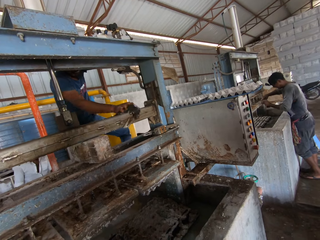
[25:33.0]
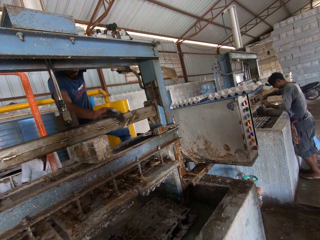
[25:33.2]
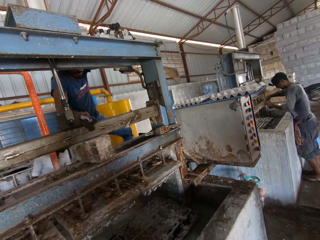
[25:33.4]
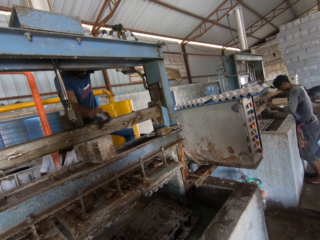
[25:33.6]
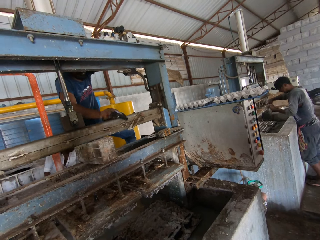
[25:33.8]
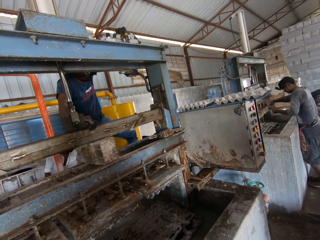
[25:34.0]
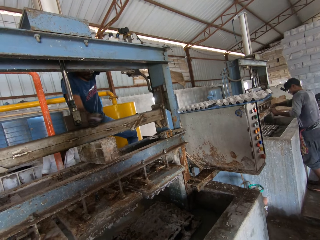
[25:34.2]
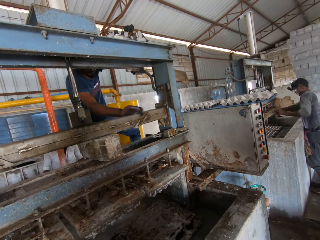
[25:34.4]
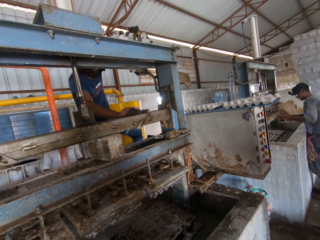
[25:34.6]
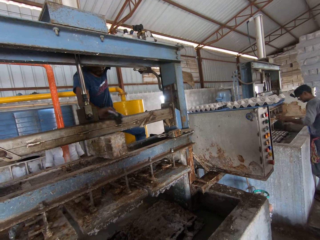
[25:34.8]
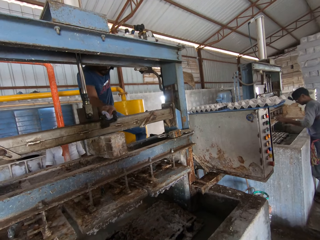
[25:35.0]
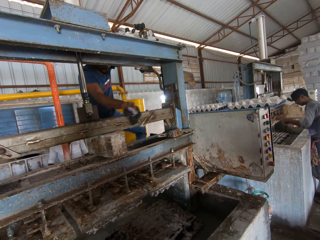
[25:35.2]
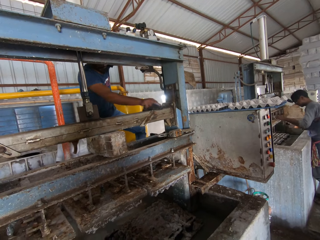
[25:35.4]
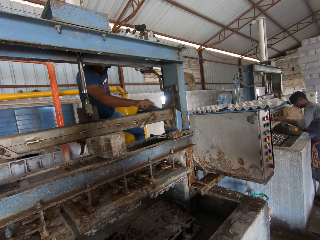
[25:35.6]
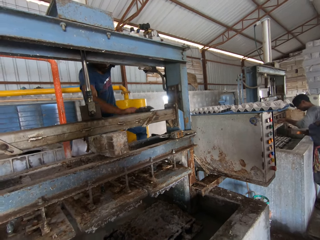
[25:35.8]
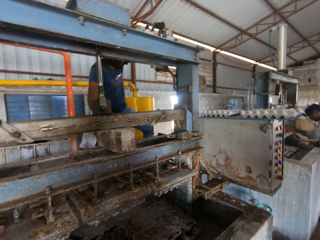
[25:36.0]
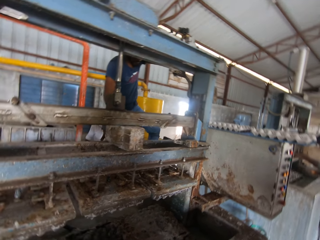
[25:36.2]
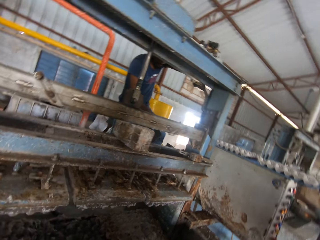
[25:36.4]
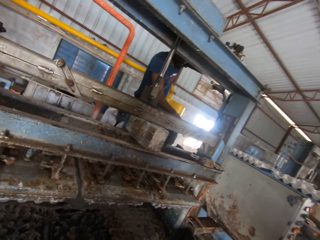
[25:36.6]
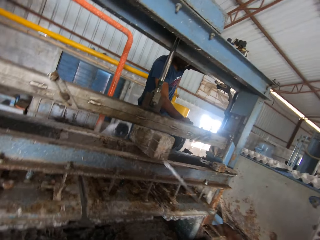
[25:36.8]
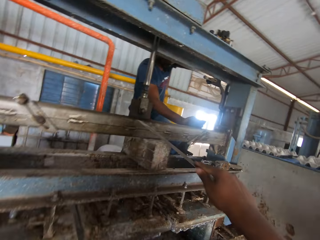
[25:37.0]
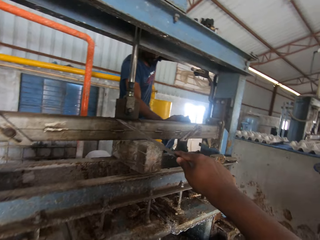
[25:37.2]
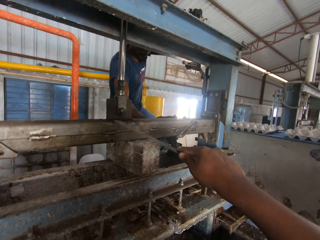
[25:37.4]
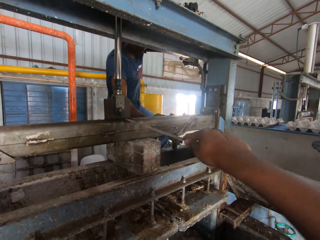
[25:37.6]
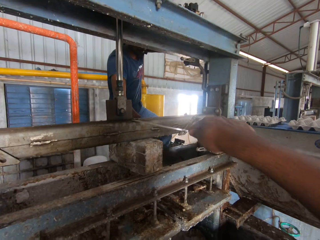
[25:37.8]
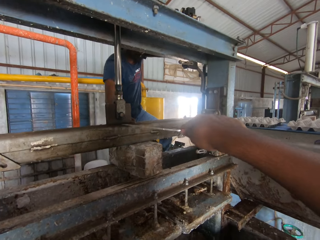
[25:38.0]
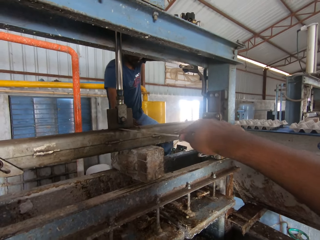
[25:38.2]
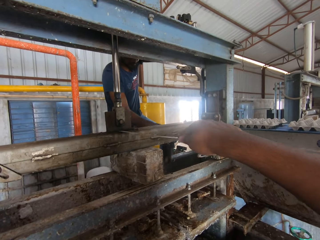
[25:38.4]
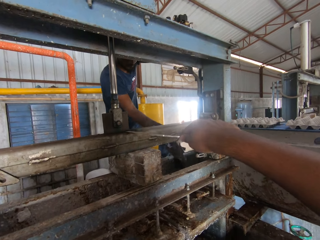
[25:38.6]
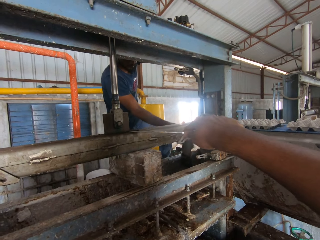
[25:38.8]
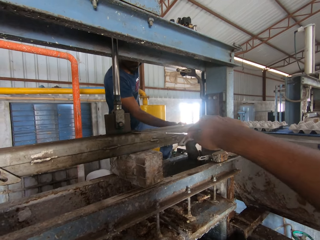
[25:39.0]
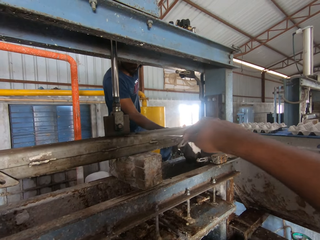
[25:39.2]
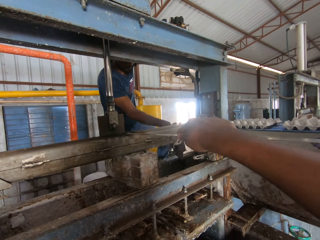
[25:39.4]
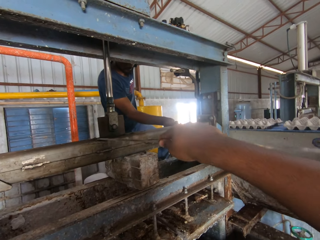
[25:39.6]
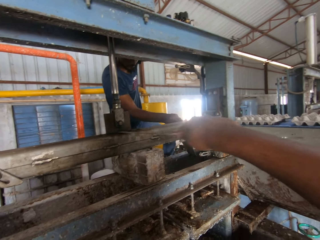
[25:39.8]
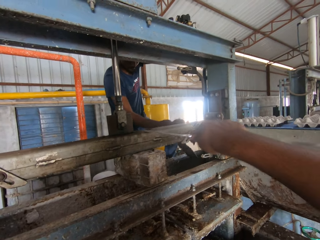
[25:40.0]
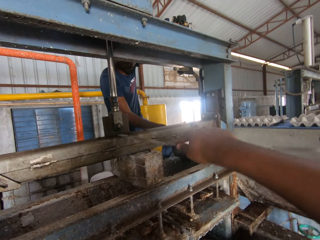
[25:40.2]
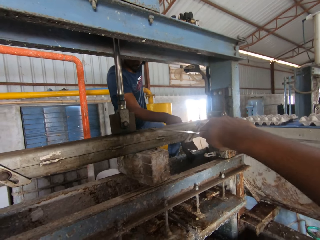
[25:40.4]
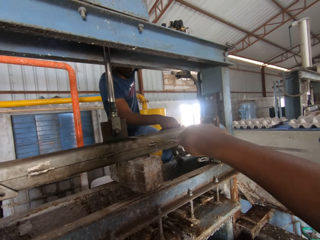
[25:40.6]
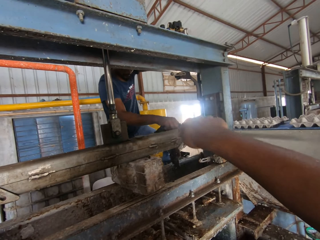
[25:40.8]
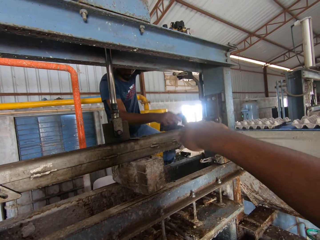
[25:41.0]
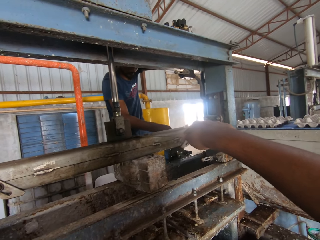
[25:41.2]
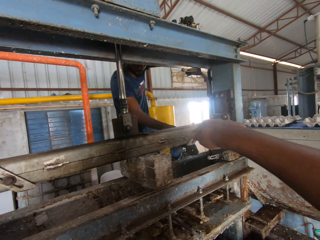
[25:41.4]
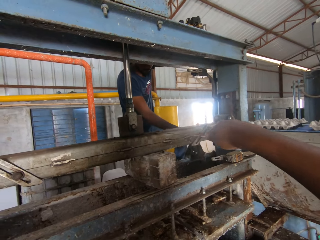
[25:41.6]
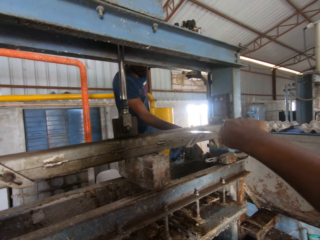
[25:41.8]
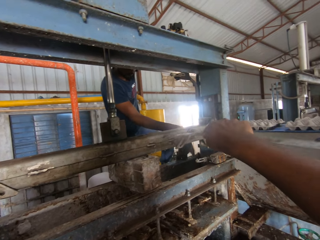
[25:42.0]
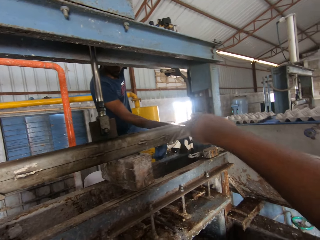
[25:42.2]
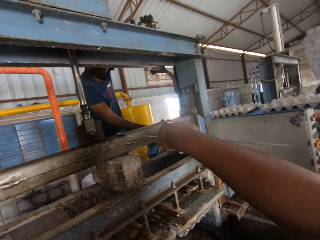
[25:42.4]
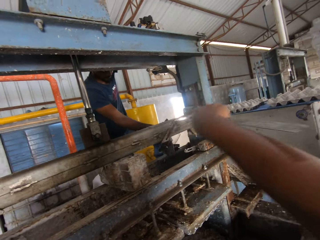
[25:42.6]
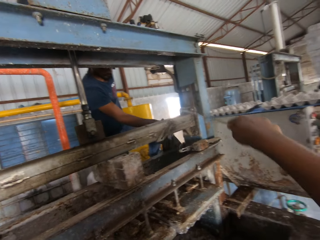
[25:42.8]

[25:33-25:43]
The first person cleans the metal cabinet with the towel. The camera wearer scrapes dirt off with a metal. They remove cement from the wall.

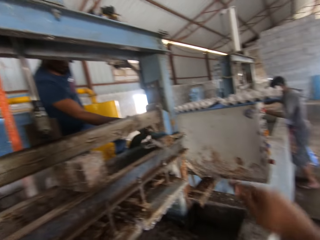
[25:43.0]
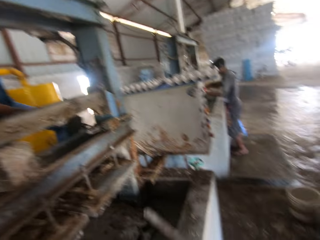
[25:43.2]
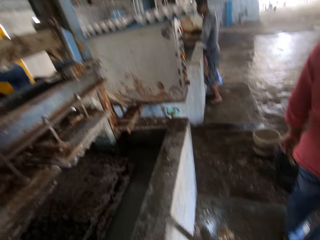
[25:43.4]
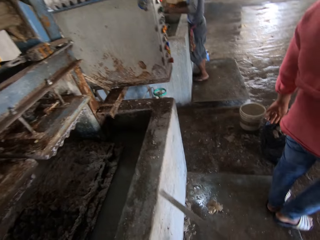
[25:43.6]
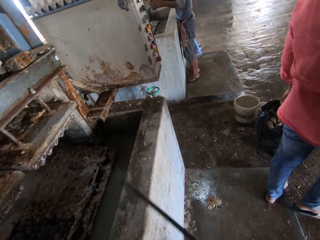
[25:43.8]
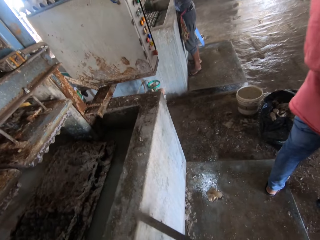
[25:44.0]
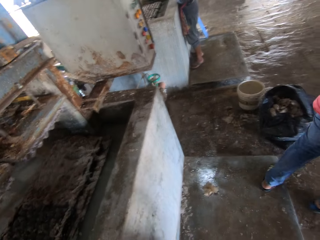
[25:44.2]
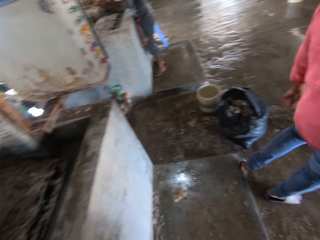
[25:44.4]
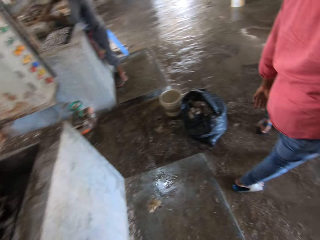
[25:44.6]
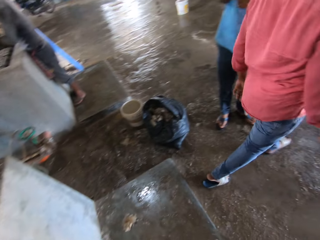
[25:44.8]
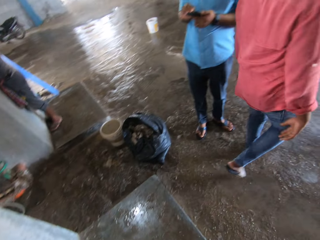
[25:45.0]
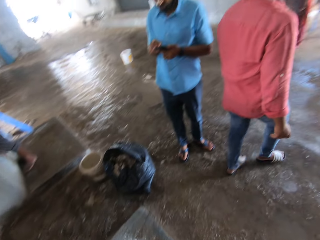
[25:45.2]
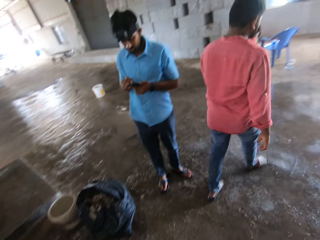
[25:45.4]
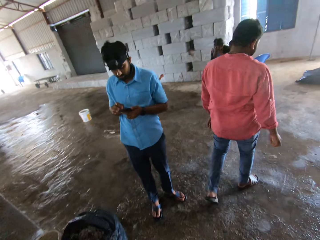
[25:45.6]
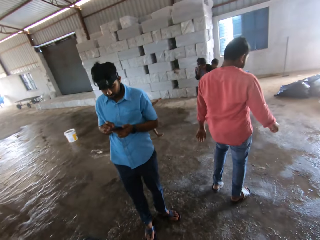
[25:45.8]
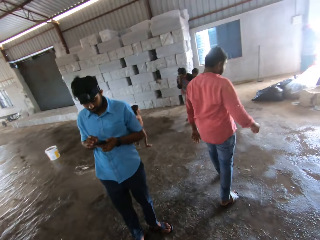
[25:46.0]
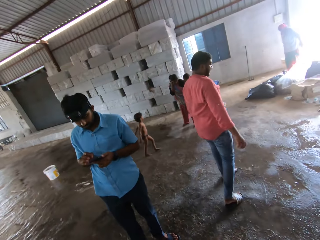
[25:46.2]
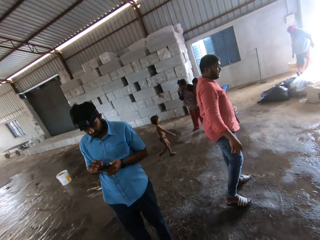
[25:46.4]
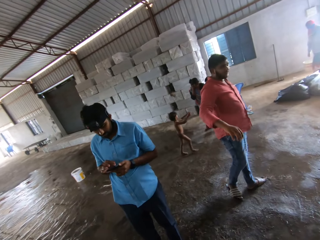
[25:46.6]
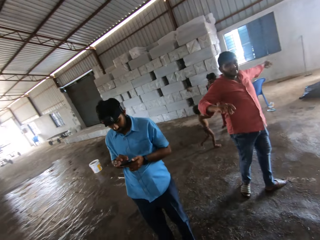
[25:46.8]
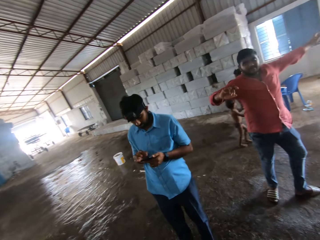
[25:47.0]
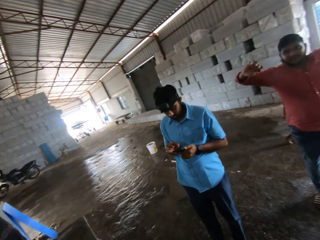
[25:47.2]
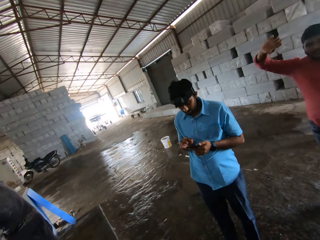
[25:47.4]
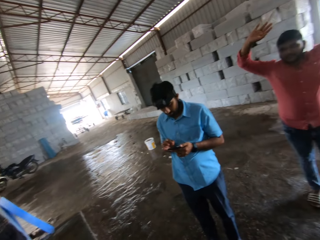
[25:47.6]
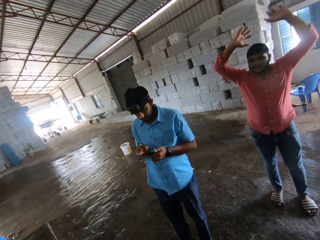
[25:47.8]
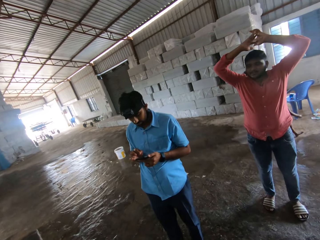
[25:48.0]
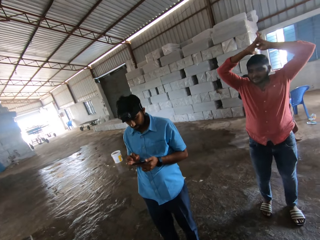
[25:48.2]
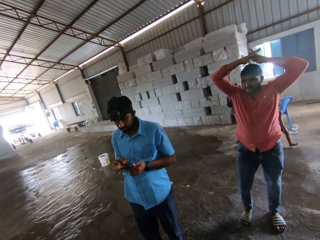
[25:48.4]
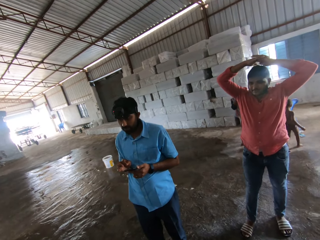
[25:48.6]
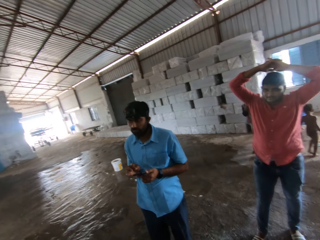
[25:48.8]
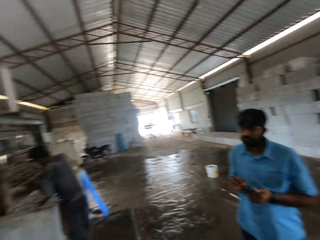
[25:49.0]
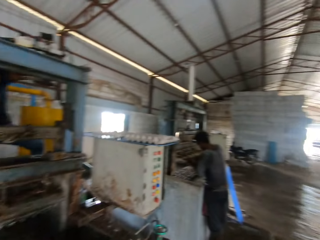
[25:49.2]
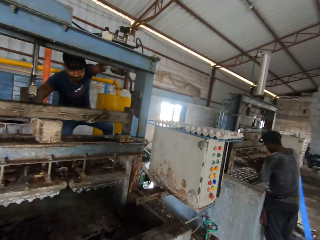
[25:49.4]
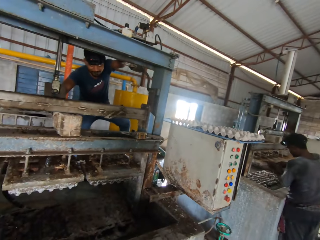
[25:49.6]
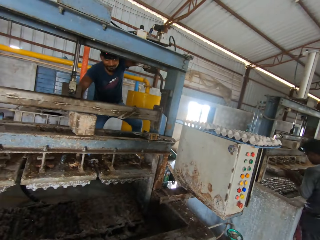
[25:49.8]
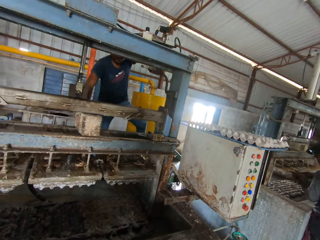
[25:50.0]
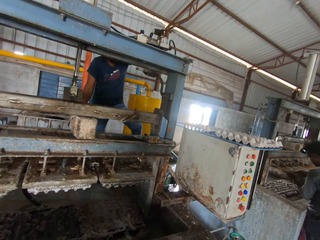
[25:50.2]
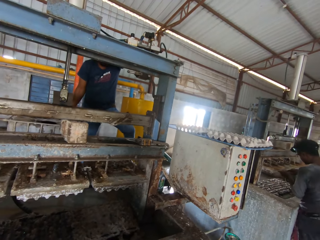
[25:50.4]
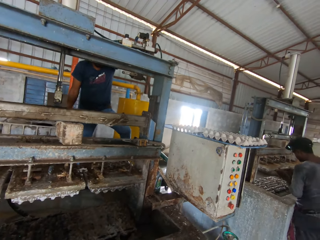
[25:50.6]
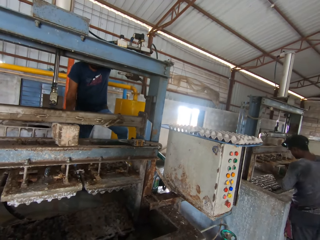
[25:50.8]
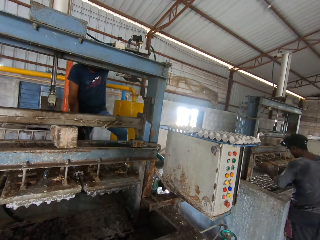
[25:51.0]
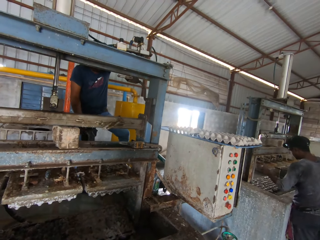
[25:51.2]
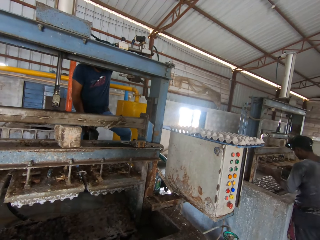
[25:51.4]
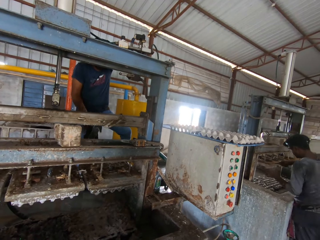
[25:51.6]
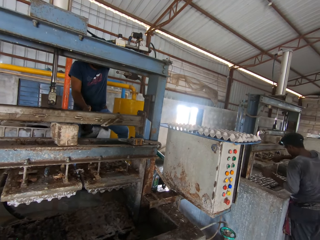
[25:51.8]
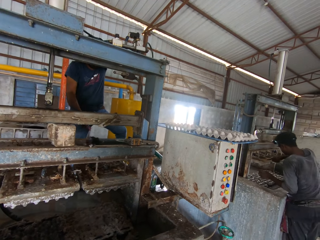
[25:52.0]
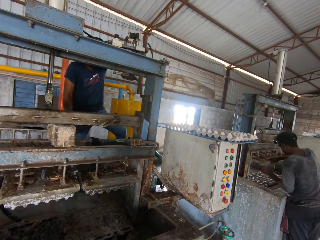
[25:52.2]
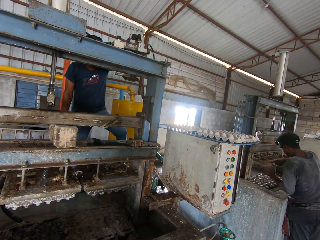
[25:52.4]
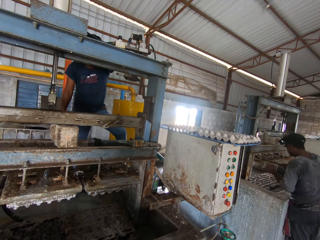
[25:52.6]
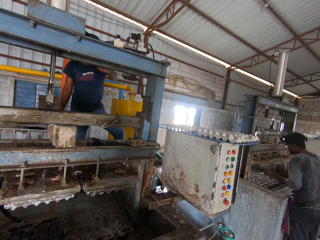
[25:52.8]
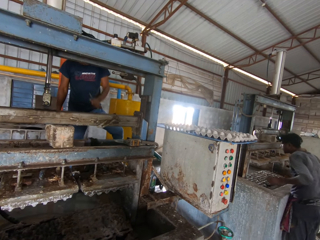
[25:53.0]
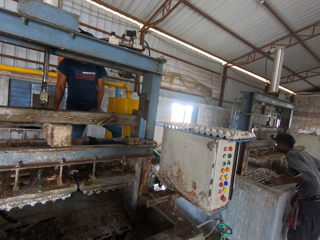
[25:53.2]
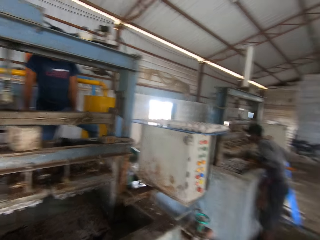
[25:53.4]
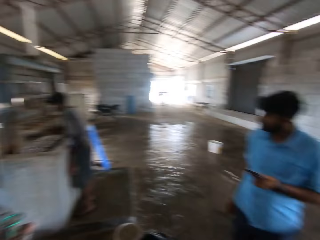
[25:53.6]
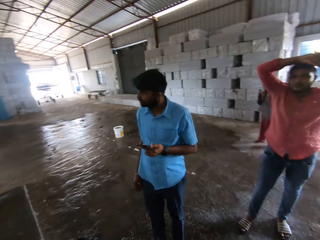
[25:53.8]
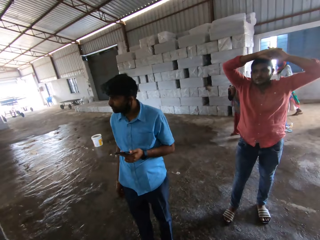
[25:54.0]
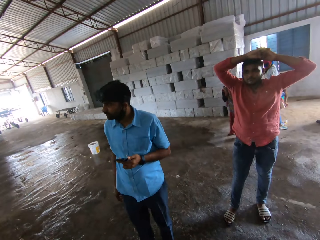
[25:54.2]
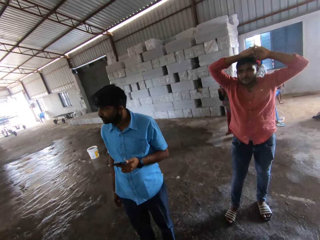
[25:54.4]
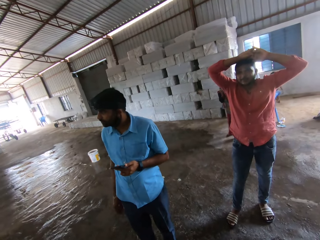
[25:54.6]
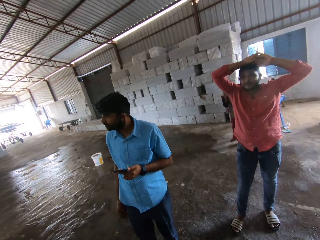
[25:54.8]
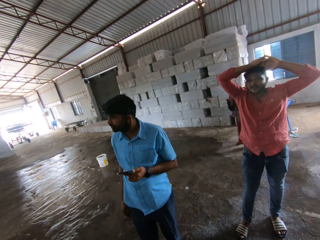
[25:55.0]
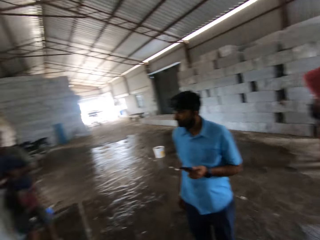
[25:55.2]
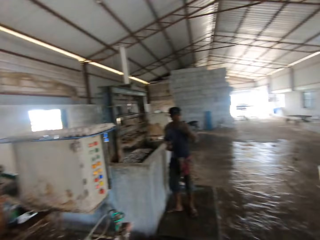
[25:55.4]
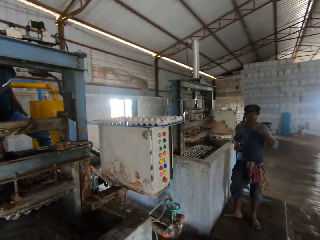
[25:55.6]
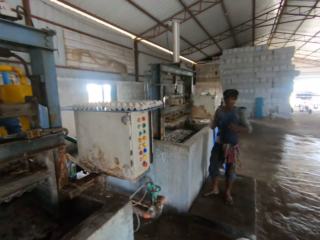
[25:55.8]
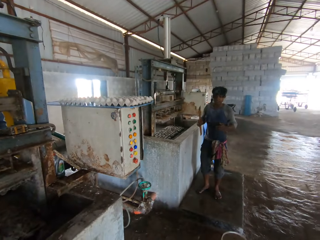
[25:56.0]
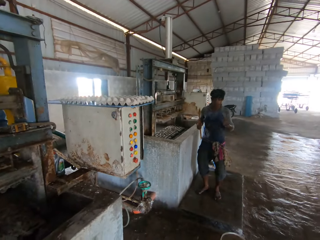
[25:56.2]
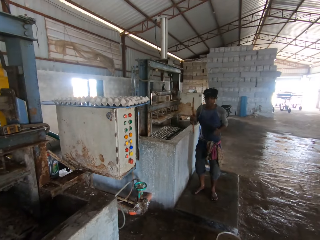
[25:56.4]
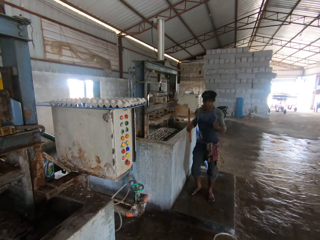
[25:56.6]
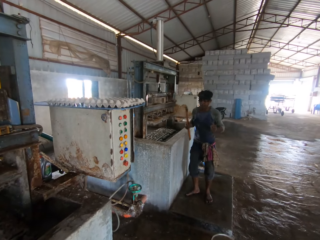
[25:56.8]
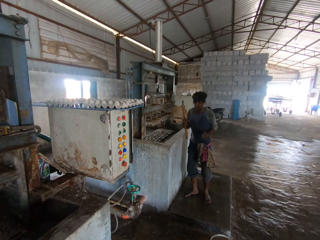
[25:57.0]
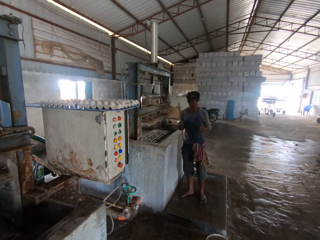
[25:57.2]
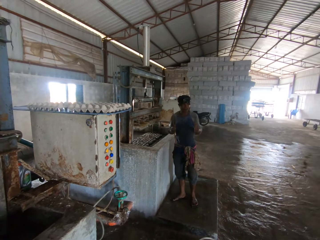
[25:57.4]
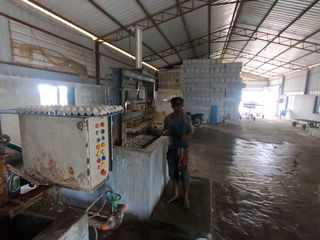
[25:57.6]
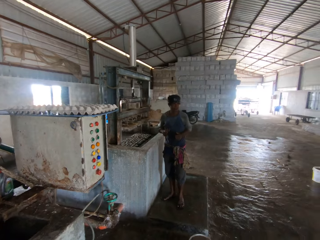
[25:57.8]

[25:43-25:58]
The camera wearer hits the wall with a metal. The other person walks in the room. The camera wearer looks around the warehouse. The other person moves both hands. The camera wearer stares in the room.
